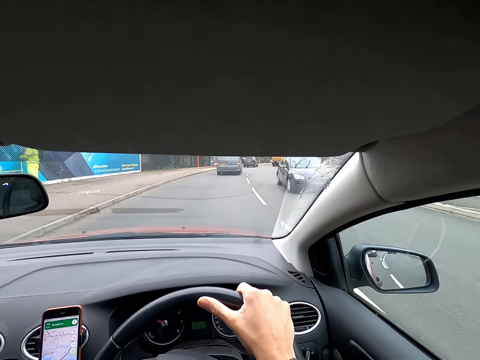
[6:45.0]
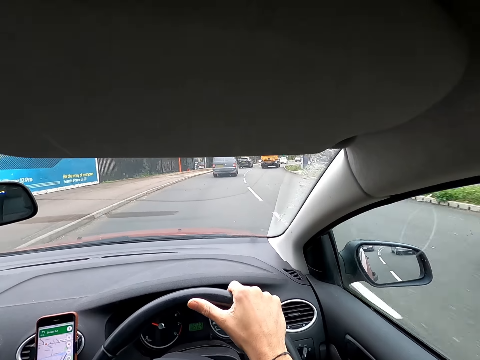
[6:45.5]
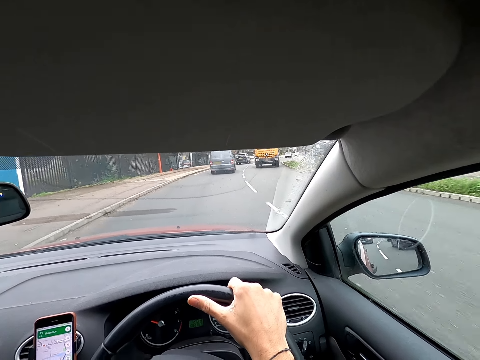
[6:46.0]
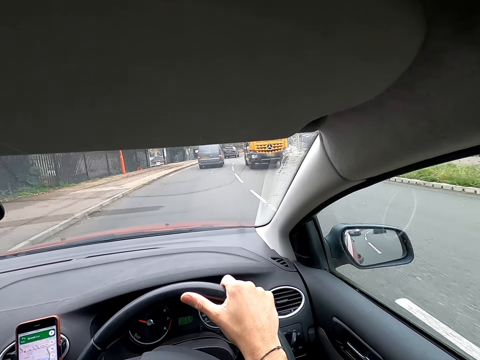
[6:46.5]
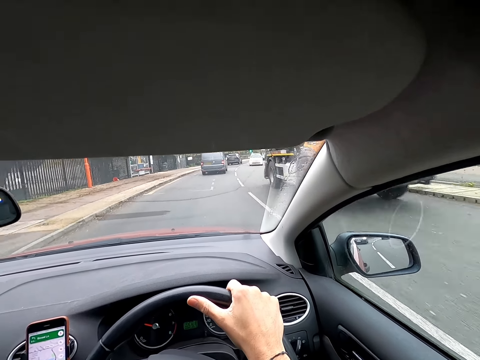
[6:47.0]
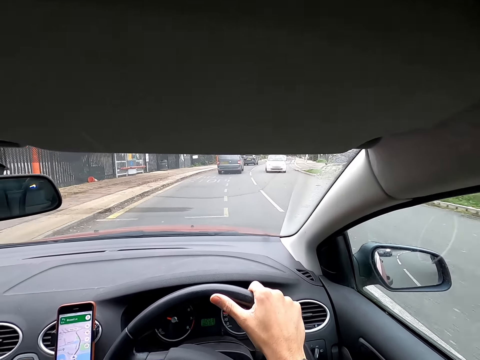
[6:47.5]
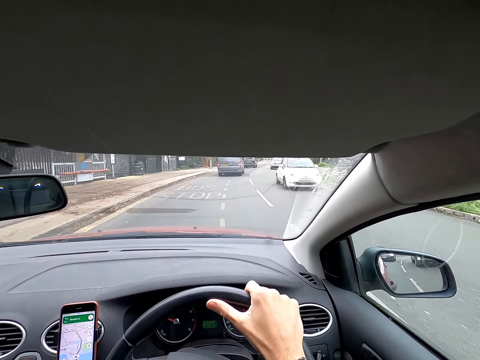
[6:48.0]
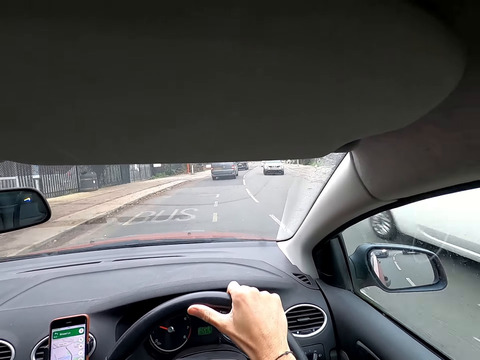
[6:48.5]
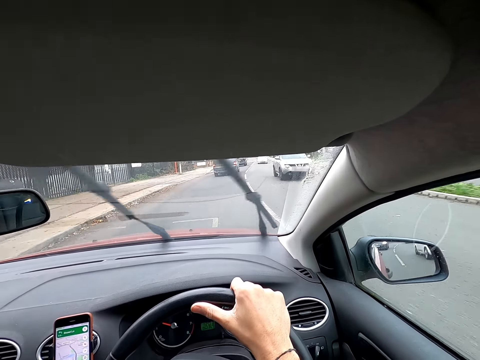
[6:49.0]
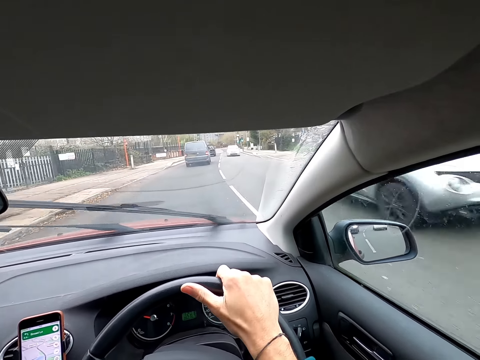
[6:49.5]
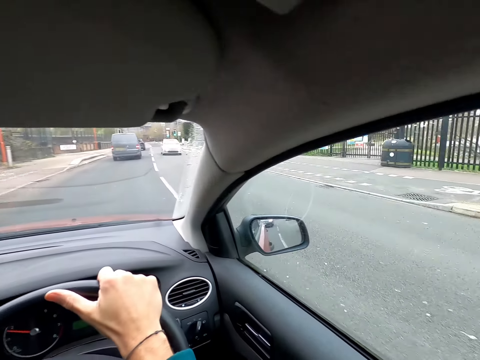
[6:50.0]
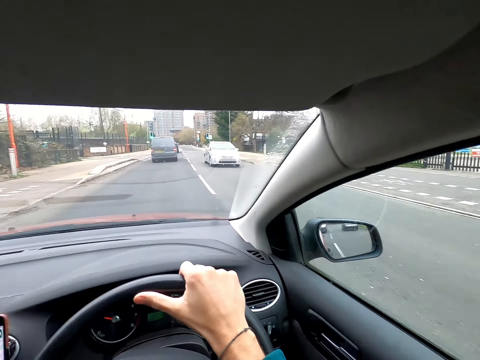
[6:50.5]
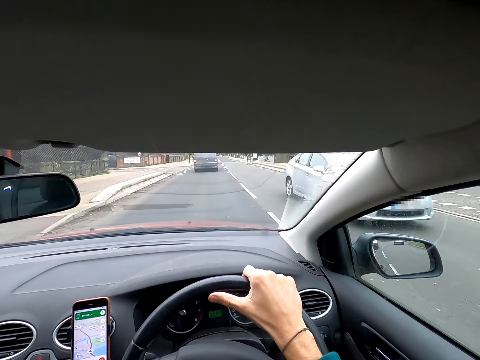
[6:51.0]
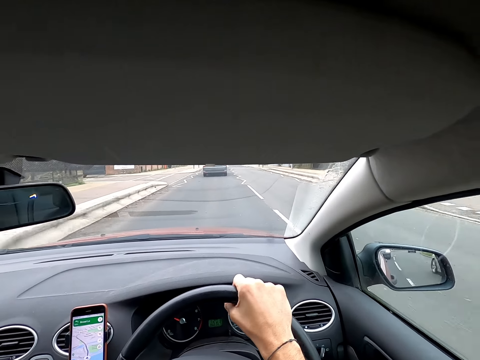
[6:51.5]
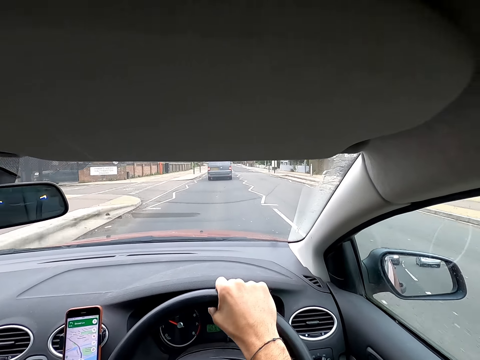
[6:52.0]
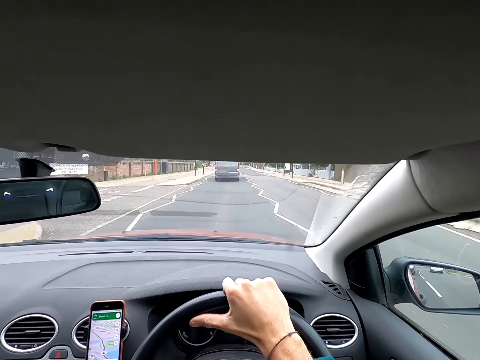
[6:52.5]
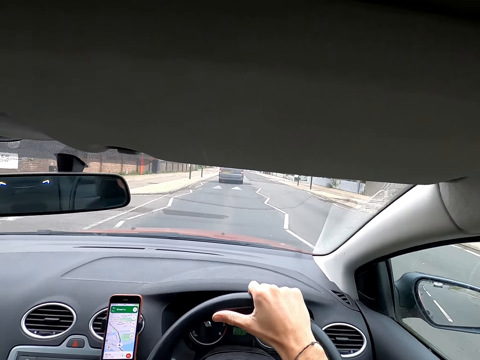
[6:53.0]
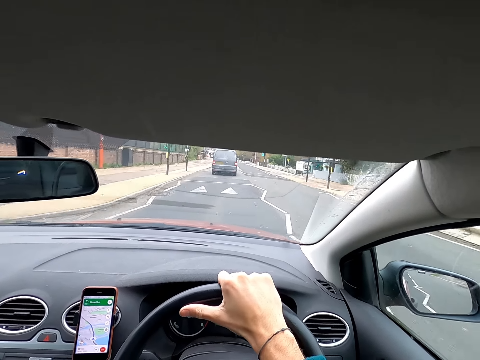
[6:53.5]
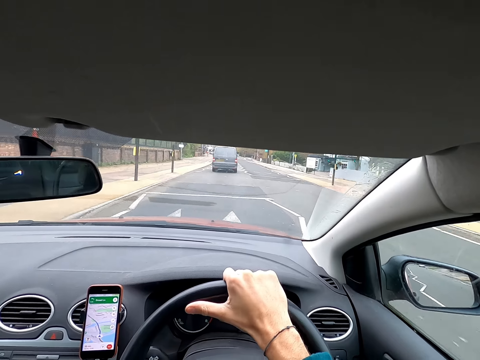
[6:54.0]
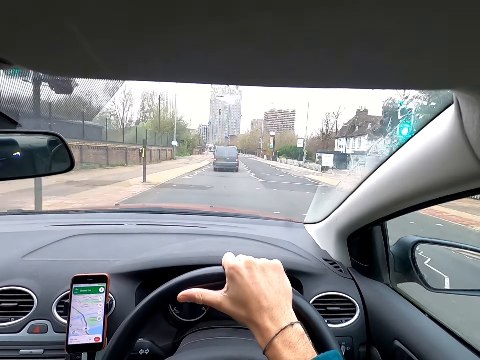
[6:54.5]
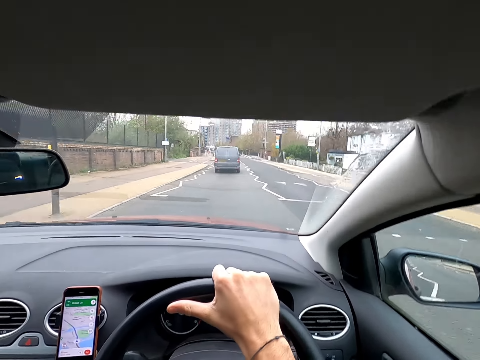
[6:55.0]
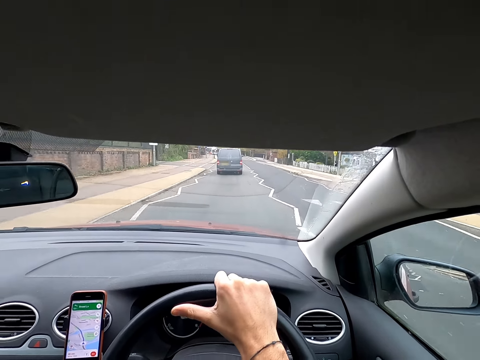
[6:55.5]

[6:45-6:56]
A white car drives past the camera wearer. A blue car drives past them. A yellow truck drives past them. A white car drives past them repeatedly.

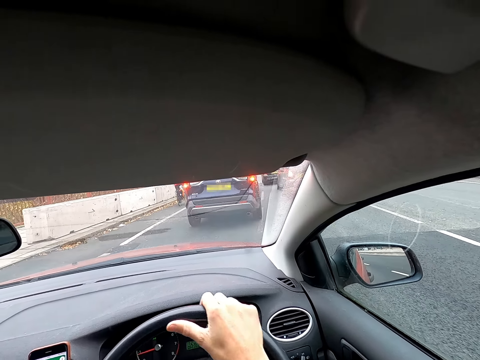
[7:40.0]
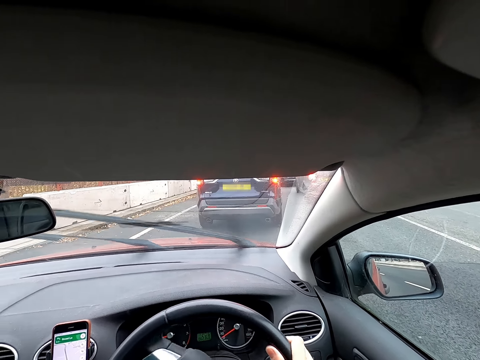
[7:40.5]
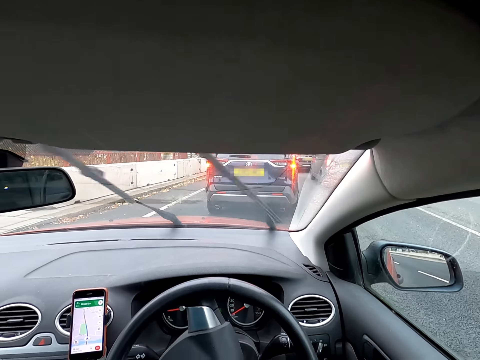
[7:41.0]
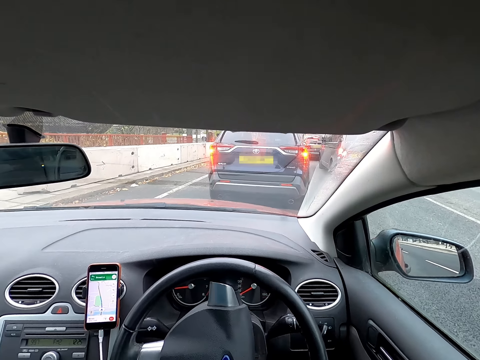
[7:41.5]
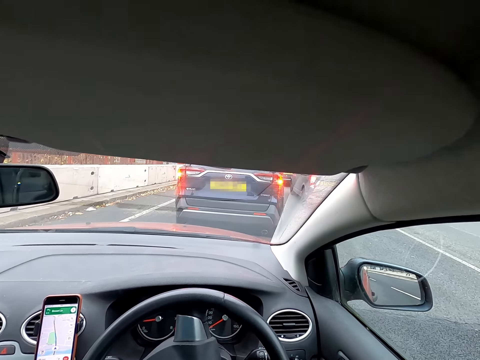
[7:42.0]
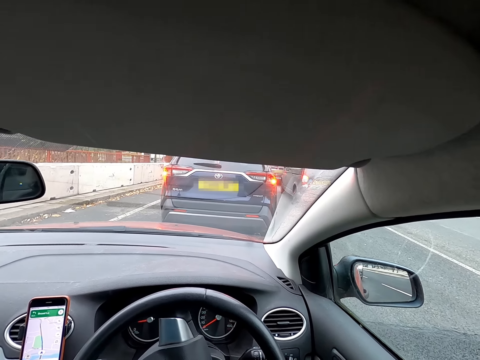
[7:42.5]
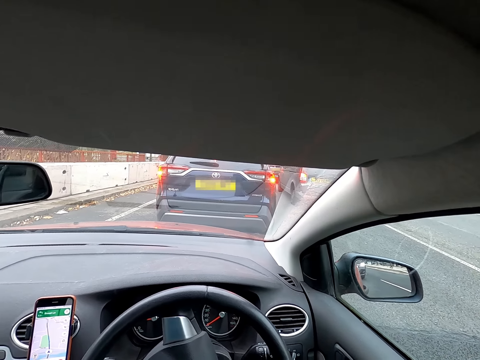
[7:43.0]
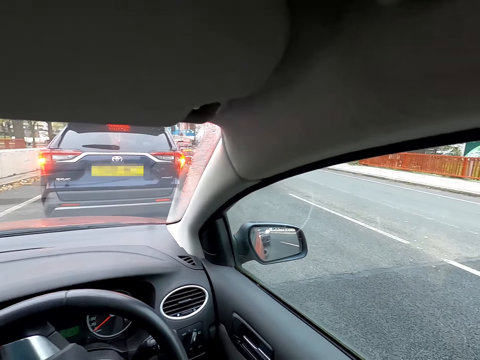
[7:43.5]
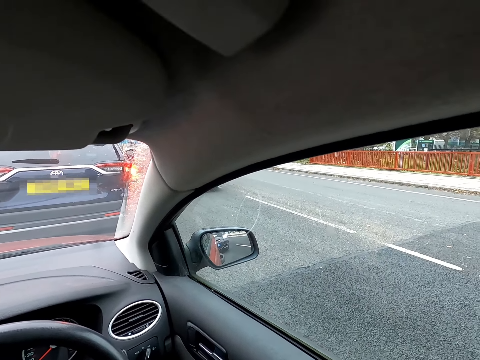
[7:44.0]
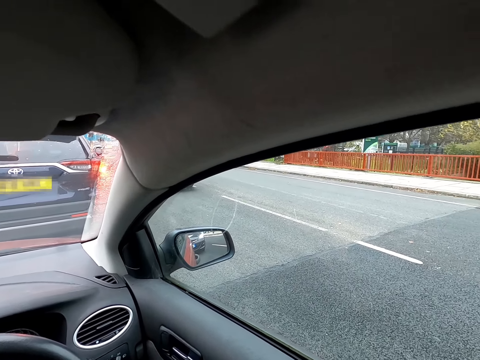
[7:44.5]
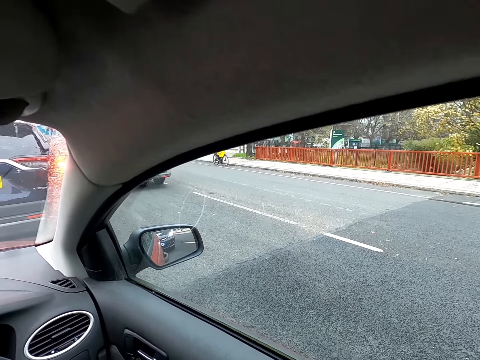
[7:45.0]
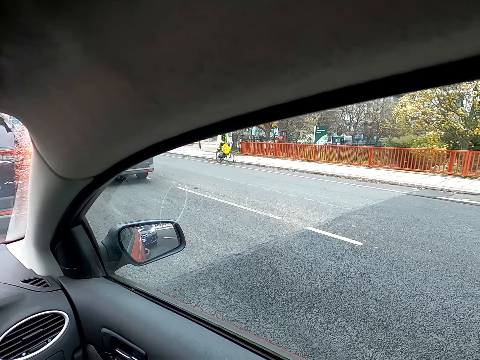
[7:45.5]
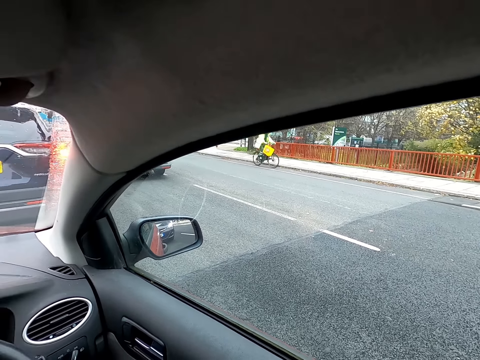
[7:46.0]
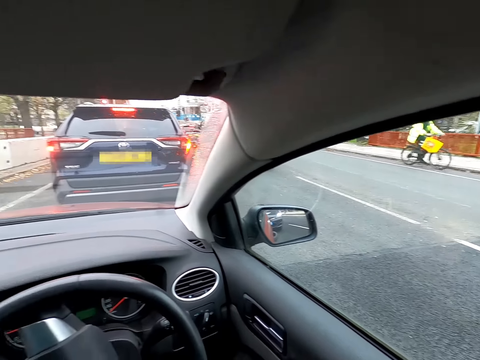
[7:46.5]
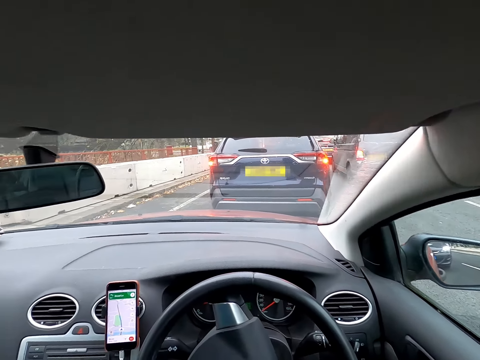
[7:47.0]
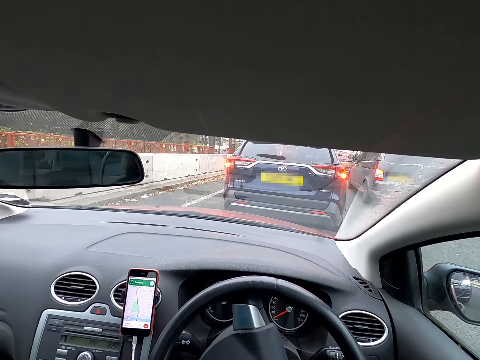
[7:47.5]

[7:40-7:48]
The camera wearer stops the car on the road at a traffic jam.

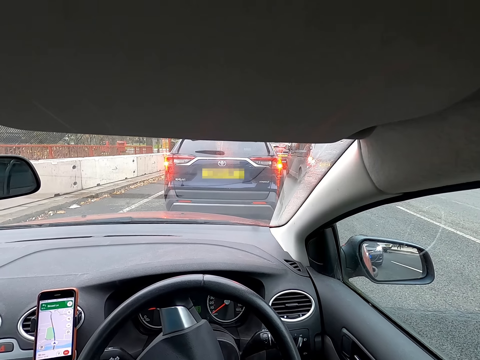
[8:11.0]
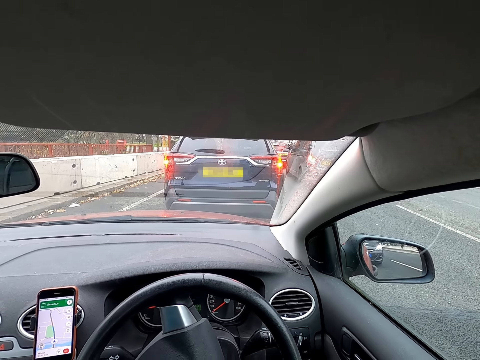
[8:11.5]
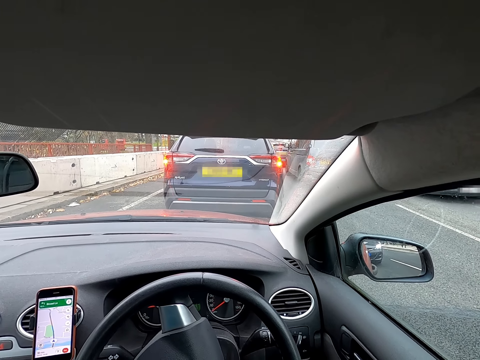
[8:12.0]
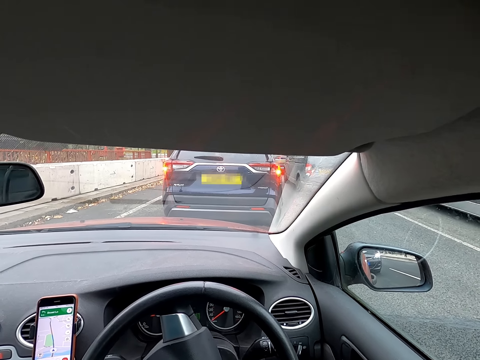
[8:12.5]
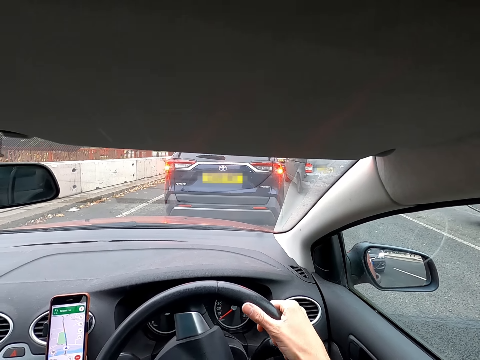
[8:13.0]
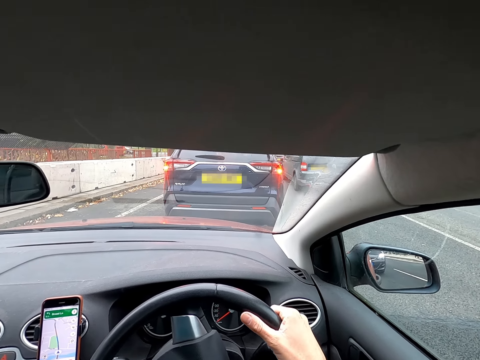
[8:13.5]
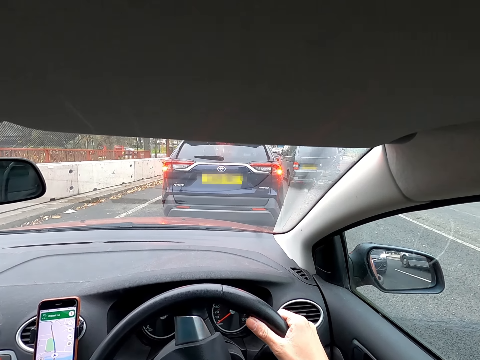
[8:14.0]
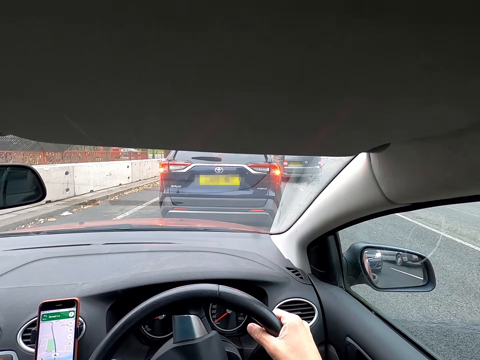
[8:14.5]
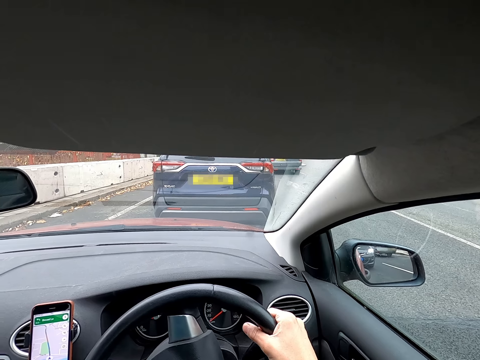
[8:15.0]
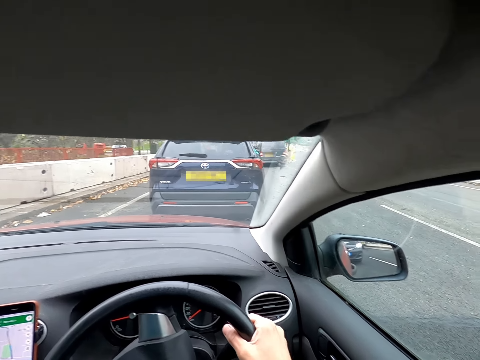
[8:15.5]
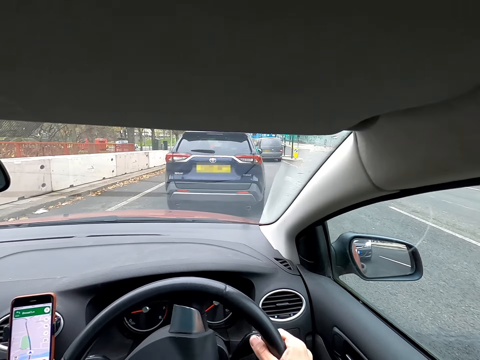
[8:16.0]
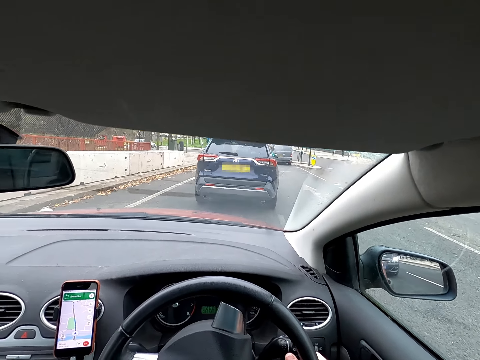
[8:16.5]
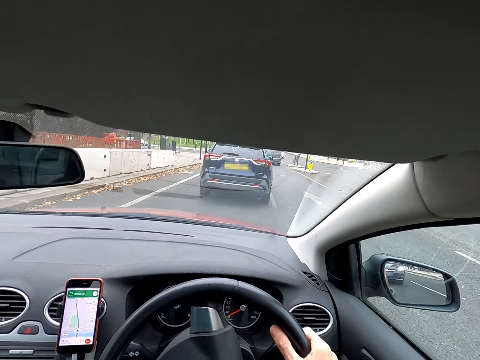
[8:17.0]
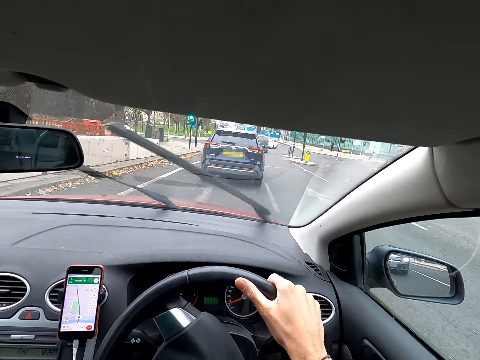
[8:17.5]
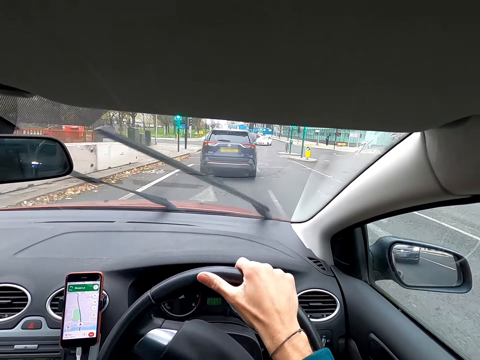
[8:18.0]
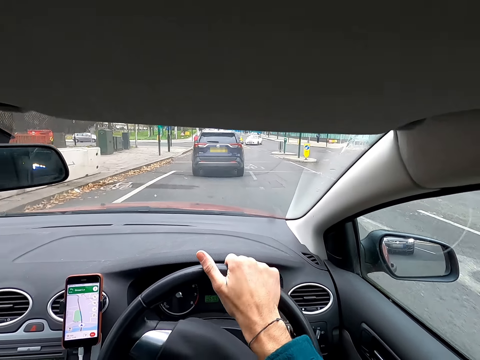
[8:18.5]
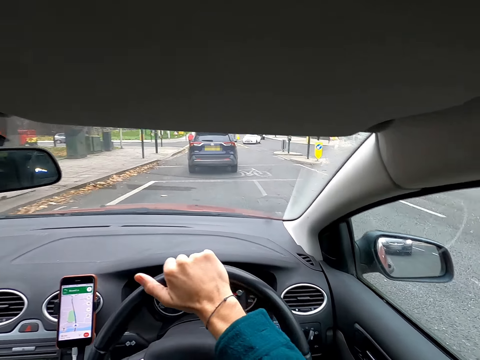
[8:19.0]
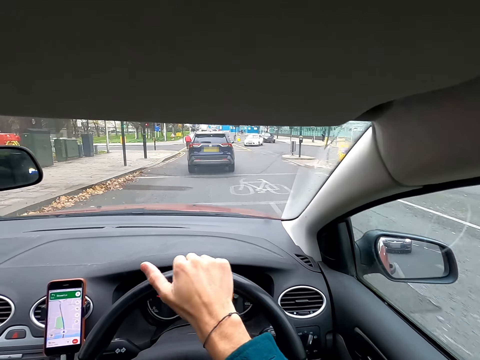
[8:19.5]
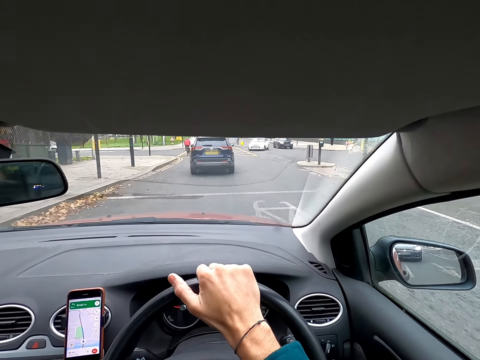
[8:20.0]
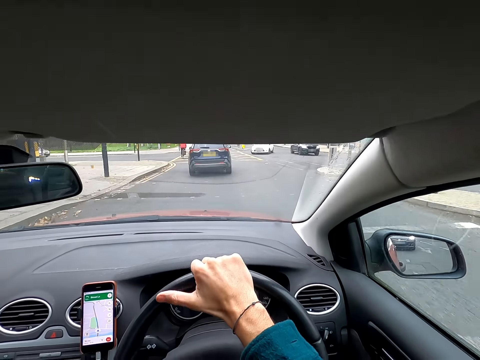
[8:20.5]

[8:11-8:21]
A gray car drives past the camera wearer. He holds the steering wheel with his right hand. He drives the car on the road with the steering wheel in his right hand.
